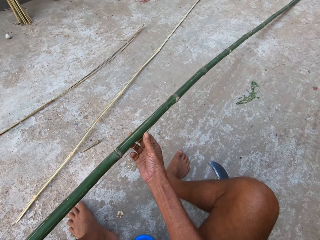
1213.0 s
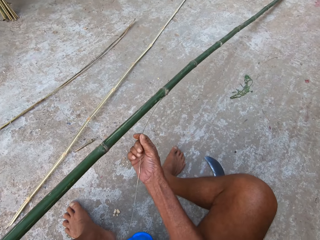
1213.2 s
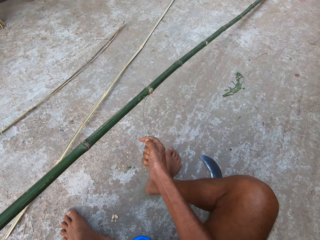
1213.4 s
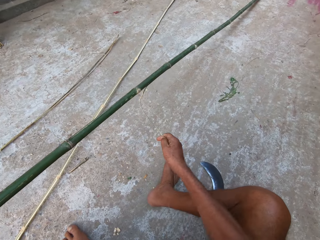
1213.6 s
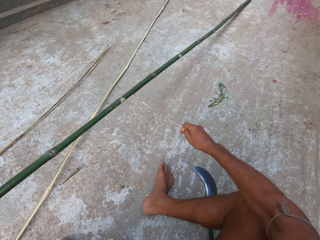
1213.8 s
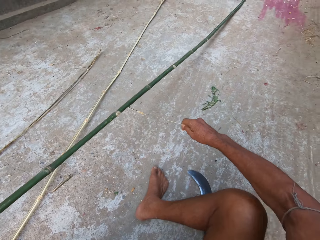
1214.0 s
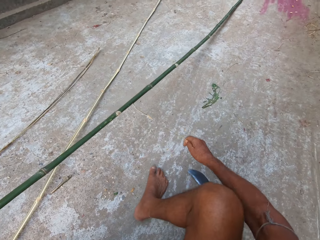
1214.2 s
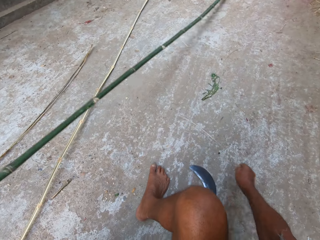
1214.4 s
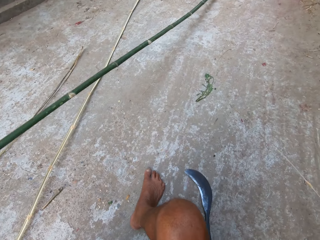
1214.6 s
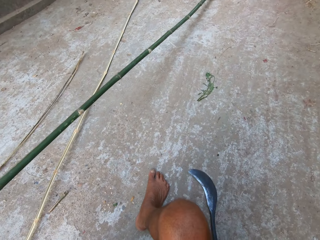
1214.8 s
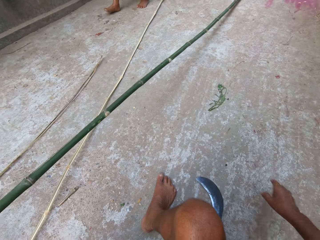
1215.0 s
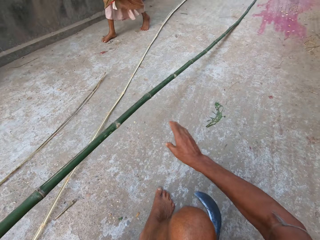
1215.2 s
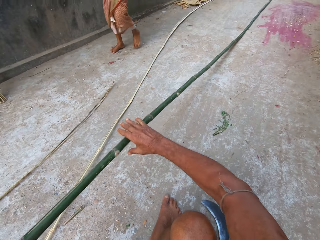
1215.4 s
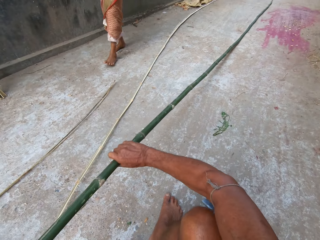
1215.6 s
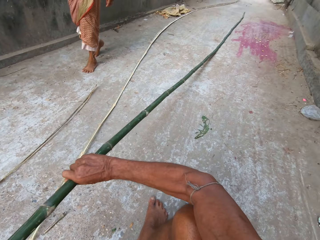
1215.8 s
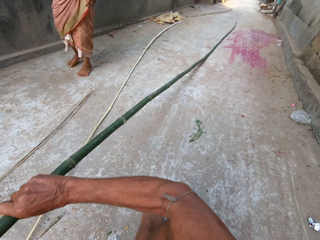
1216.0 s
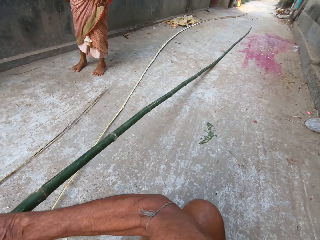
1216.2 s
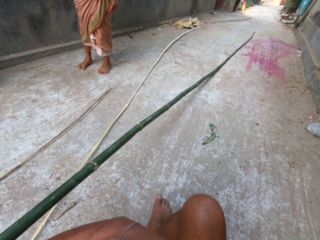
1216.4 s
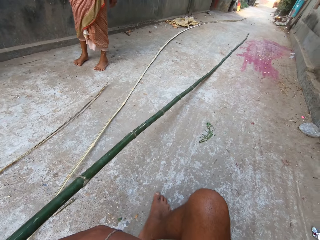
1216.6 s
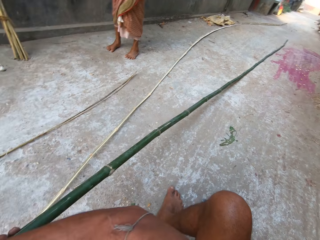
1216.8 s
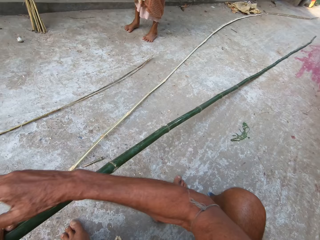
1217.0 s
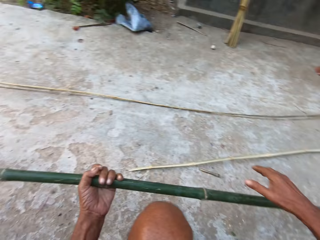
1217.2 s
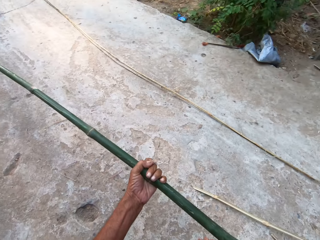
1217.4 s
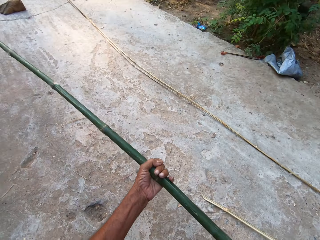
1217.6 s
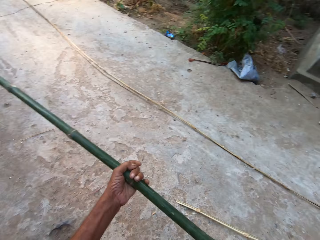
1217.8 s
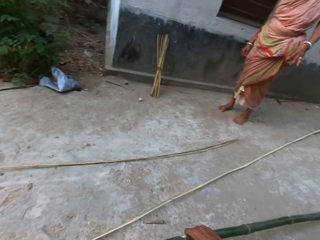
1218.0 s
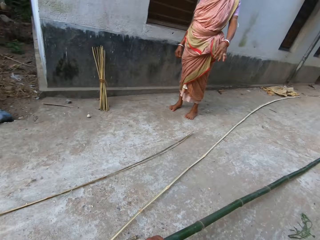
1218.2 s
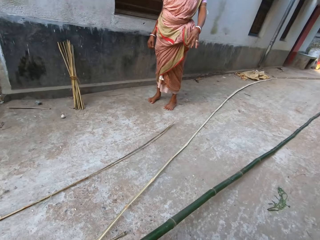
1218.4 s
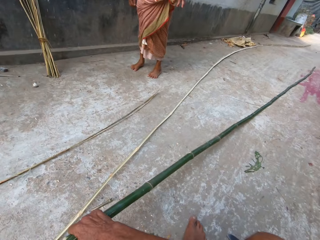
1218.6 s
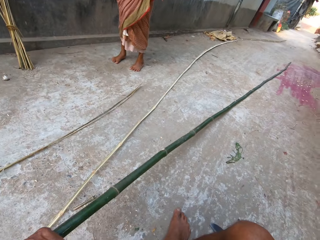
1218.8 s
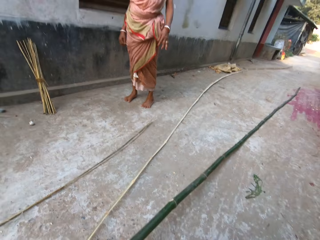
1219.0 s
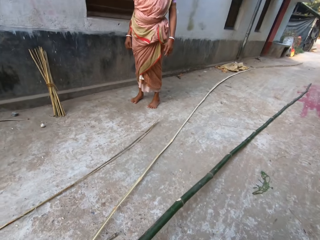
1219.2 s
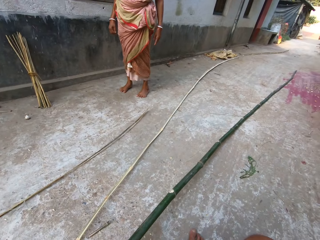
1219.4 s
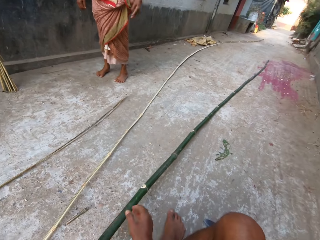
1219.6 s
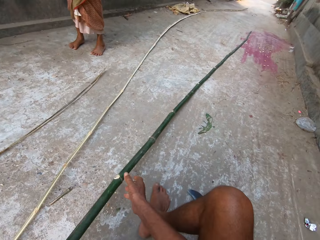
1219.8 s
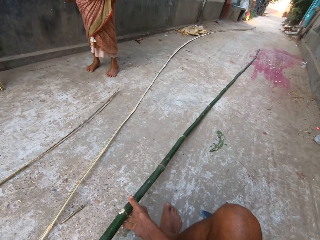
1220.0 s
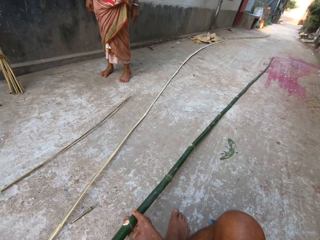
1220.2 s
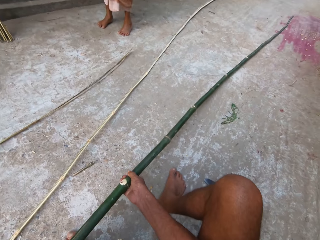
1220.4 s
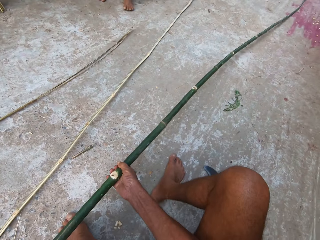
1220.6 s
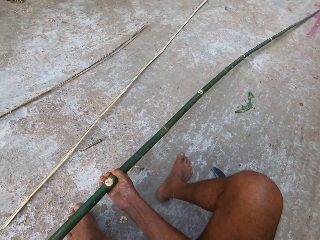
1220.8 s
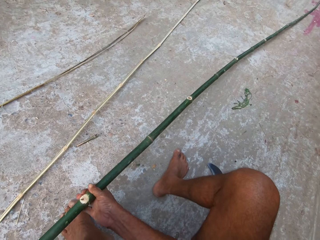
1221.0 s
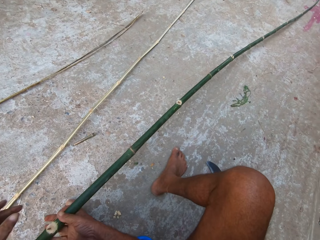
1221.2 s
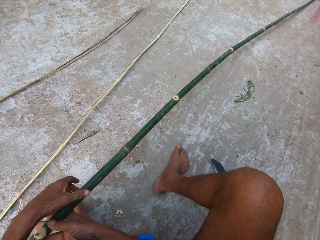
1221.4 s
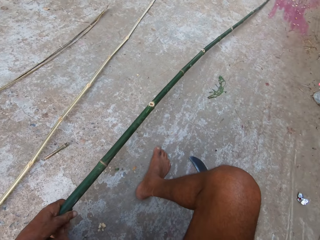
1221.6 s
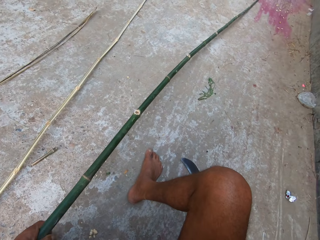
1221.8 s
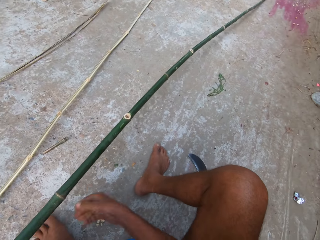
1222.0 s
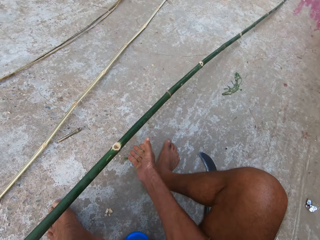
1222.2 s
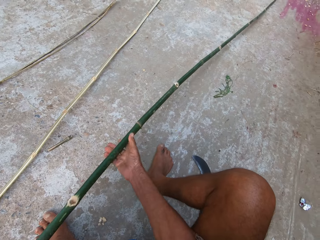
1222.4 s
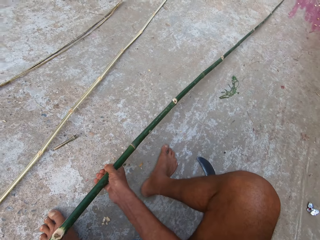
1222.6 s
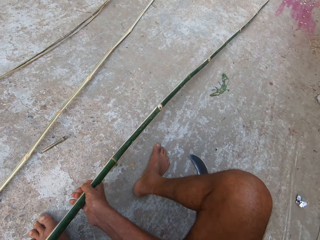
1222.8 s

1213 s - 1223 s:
The camera wearer removes a bamboo stick layer with the right hand. A woman walks towards the camera wearer. The camera wearer pulls the bamboo stick with both hands. The woman interacts with another woman. The other woman interacts with the first woman.

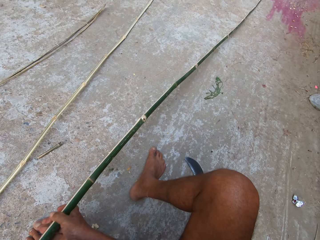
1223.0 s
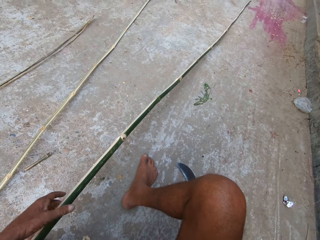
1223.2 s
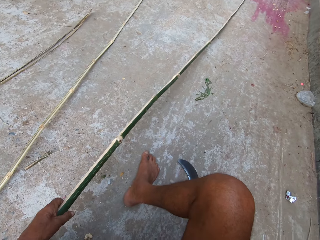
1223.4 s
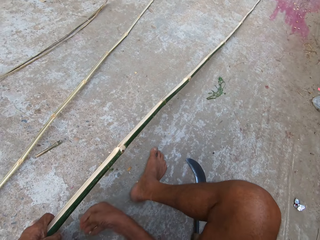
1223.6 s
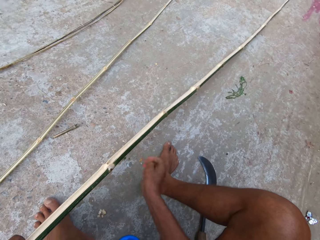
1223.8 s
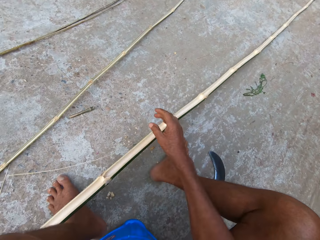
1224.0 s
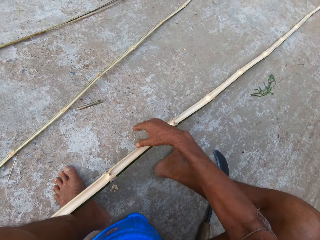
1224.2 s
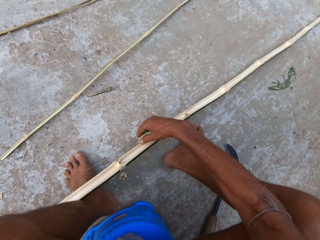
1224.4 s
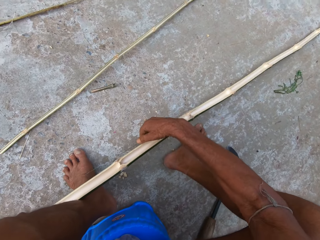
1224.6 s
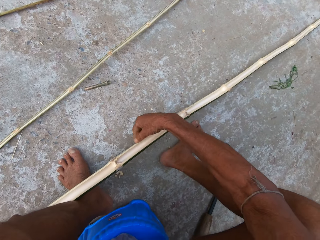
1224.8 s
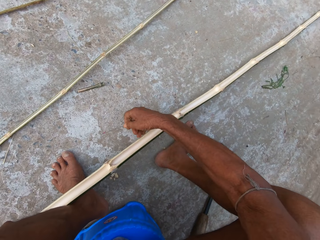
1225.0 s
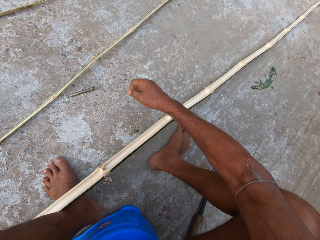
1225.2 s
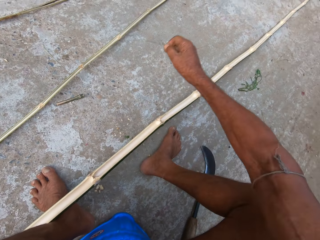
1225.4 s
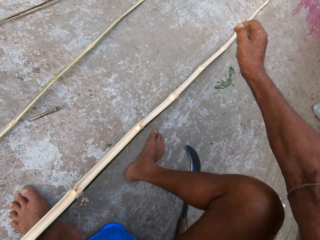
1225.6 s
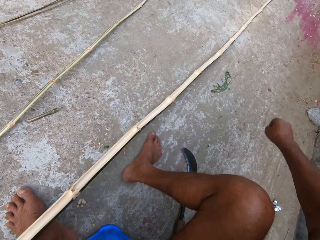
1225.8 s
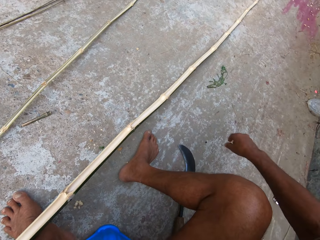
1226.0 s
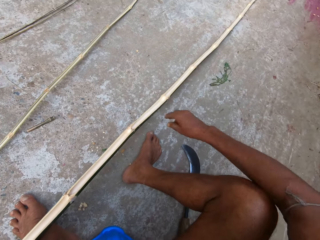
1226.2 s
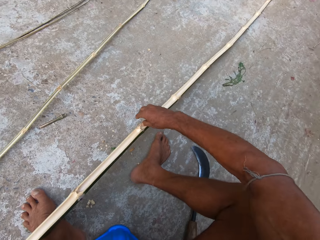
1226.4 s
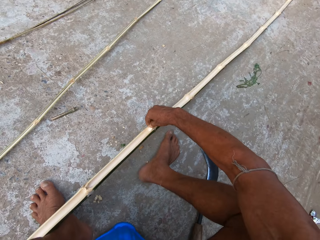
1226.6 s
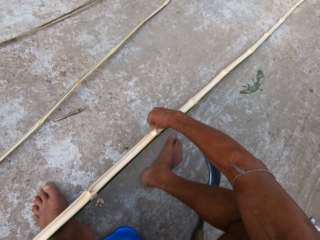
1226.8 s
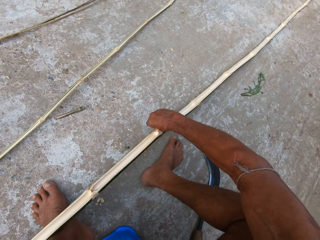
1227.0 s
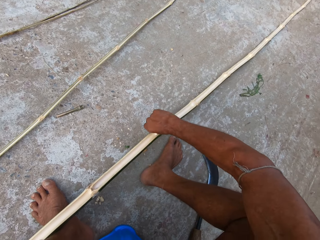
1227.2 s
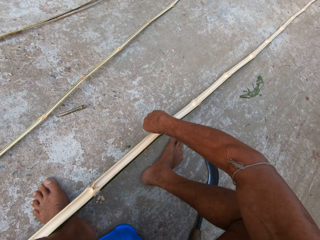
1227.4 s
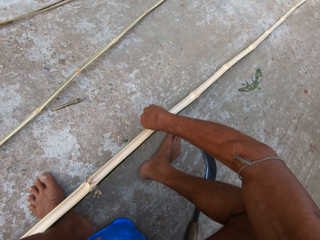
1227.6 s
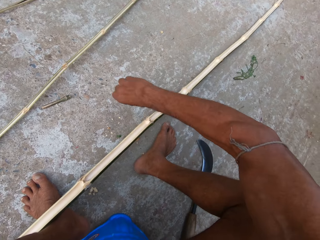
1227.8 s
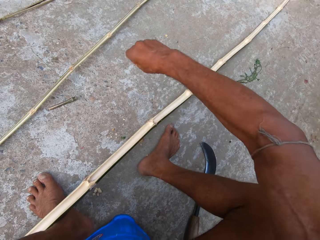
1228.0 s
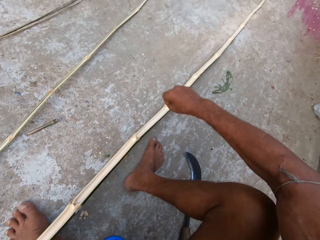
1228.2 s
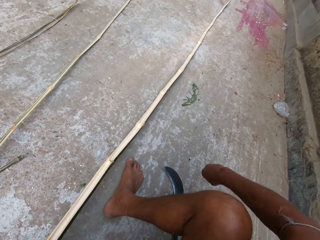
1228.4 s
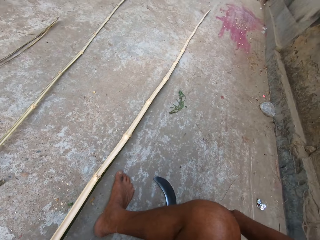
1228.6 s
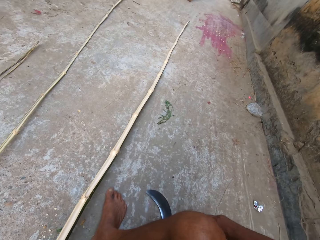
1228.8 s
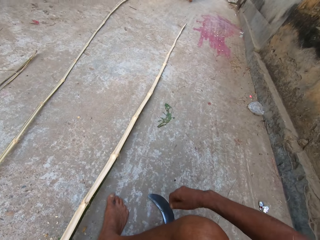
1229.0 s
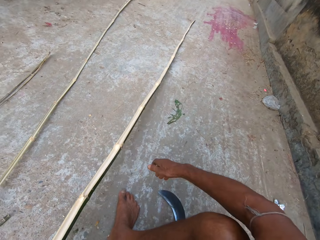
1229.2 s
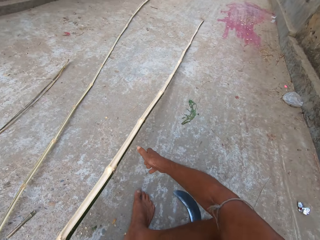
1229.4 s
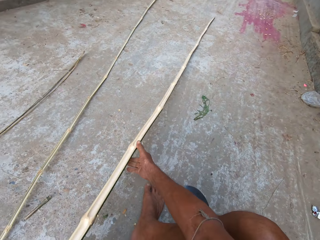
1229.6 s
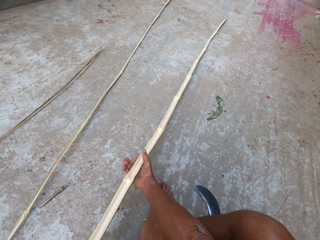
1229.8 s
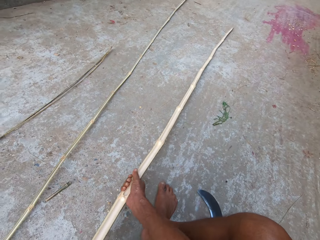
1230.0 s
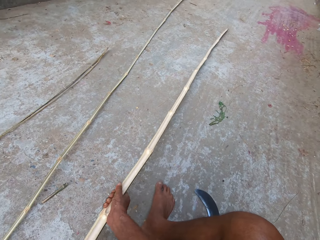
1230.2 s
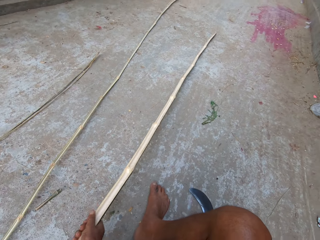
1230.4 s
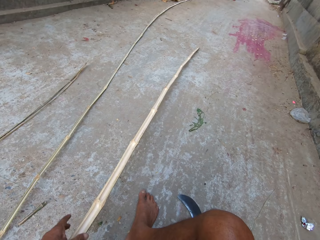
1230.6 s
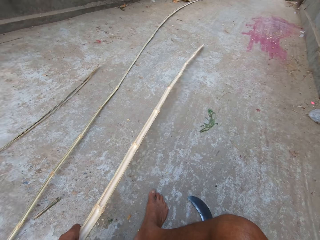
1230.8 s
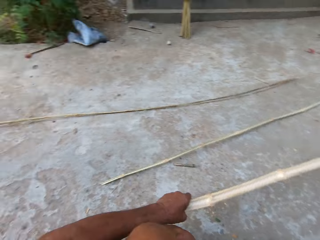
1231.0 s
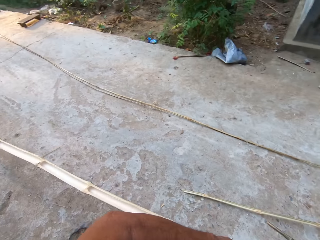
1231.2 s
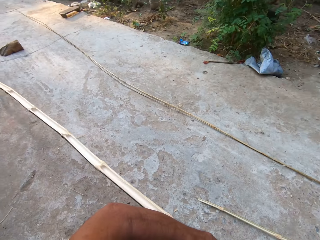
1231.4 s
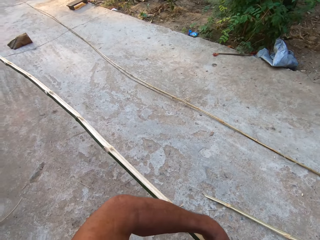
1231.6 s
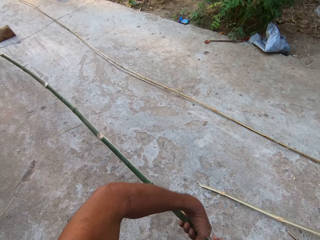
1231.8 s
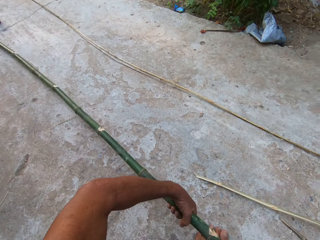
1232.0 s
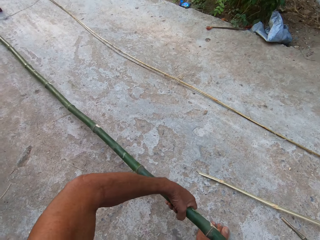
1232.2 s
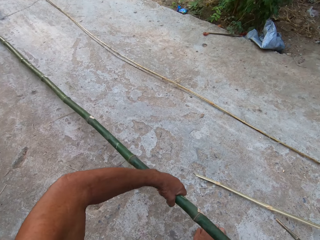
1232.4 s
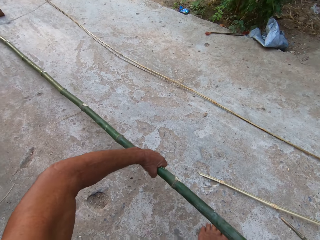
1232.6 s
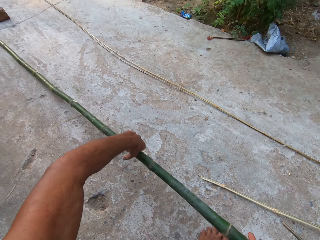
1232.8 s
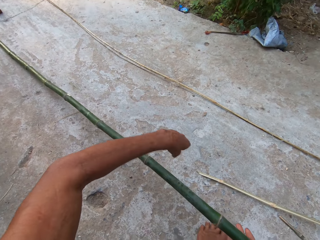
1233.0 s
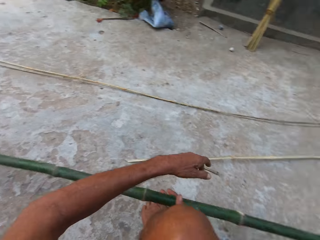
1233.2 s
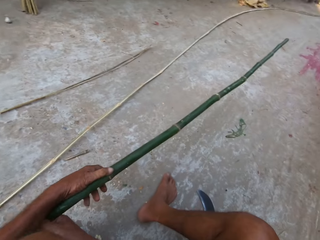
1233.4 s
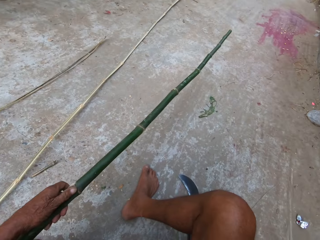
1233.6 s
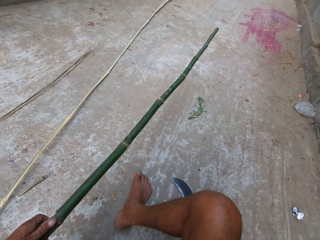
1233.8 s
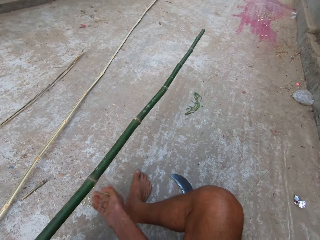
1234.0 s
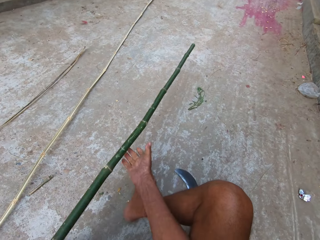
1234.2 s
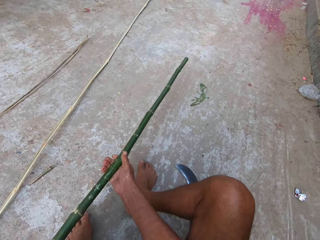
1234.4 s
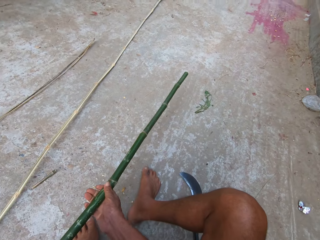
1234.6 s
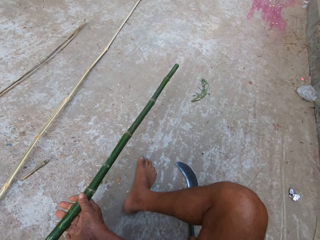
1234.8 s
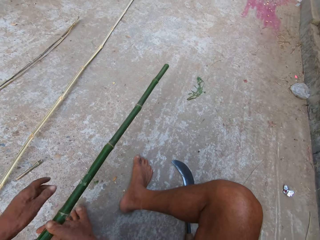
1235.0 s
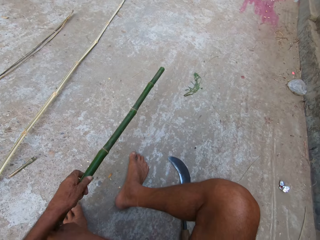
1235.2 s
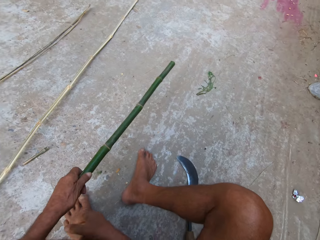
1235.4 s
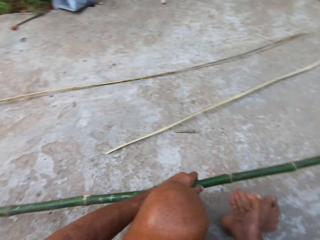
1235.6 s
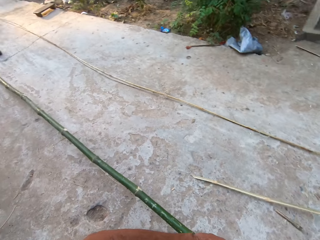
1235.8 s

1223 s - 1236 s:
The camera wearer removes a strand on the bamboo stick with his right hand. He drops the strand in his right hand on the ground. He removes a strand on the bamboo stick with his right hand. He drops the strand in his right hand on the ground. He adjusts the bamboo stick with both hands. He pulls the bamboo stick with both hands.
